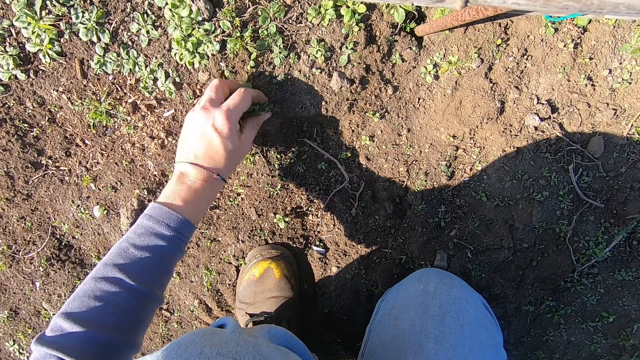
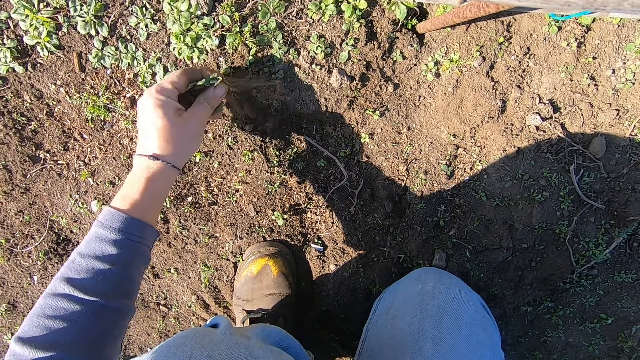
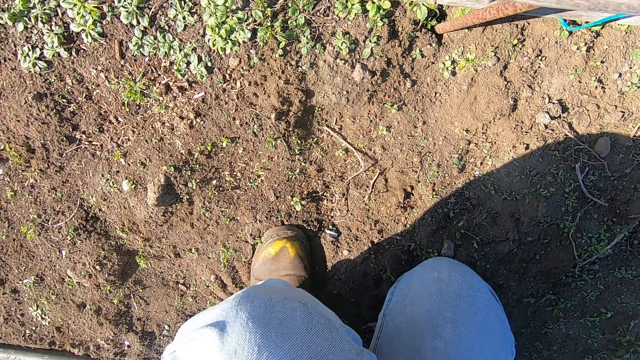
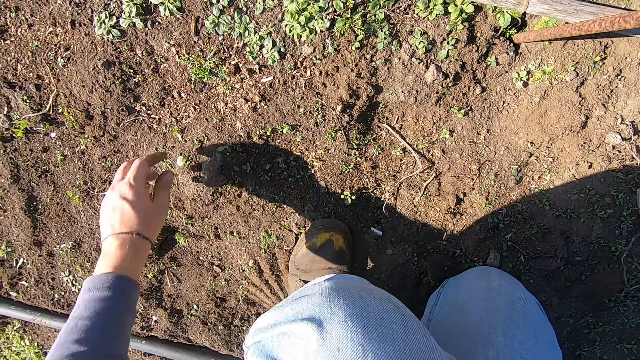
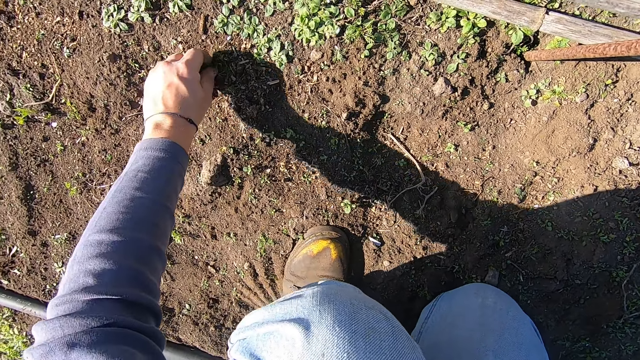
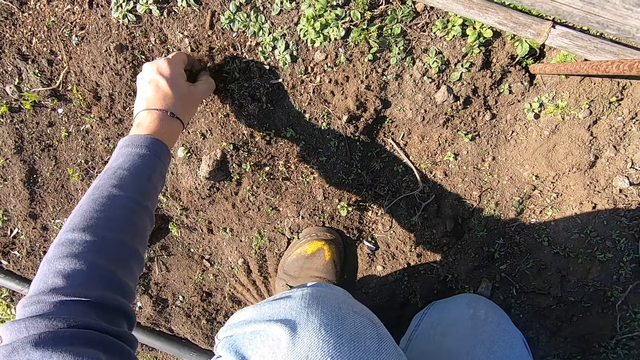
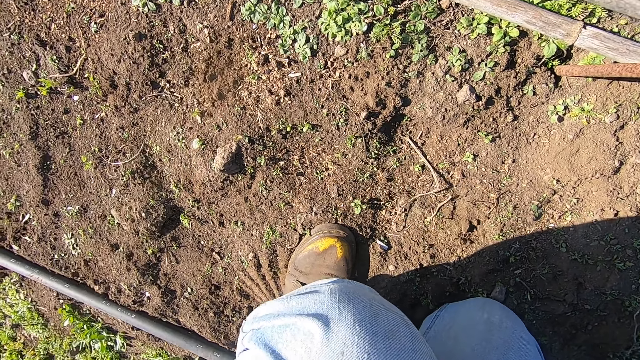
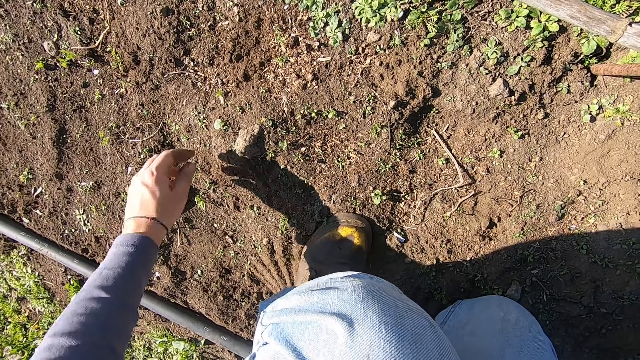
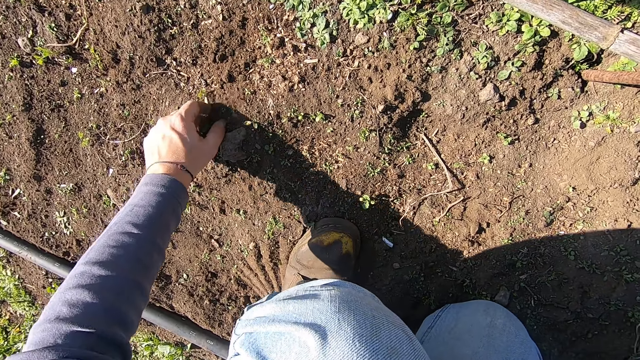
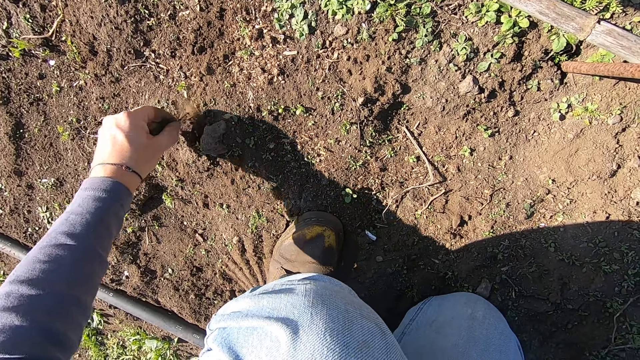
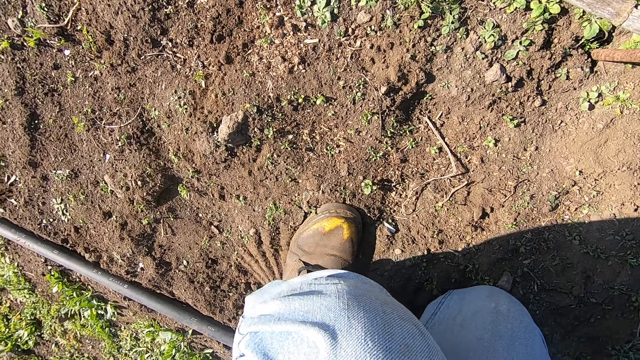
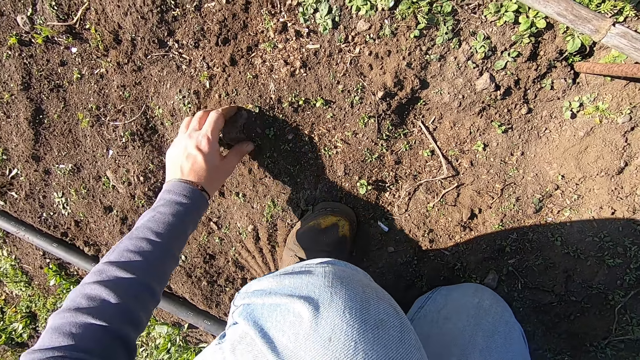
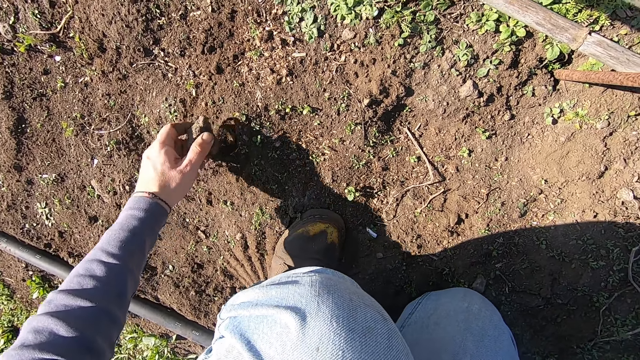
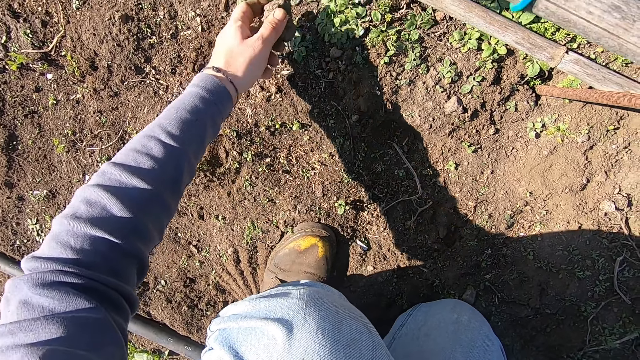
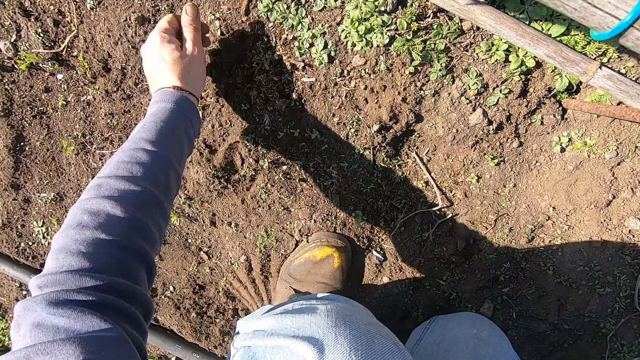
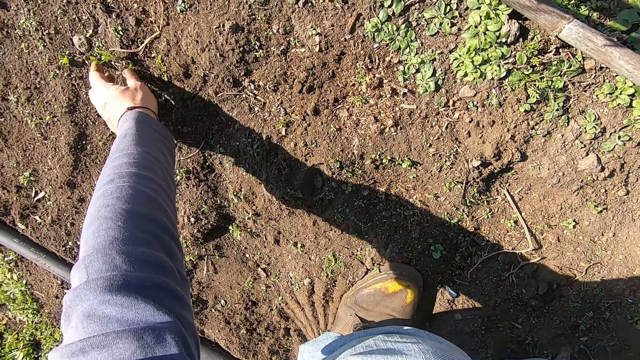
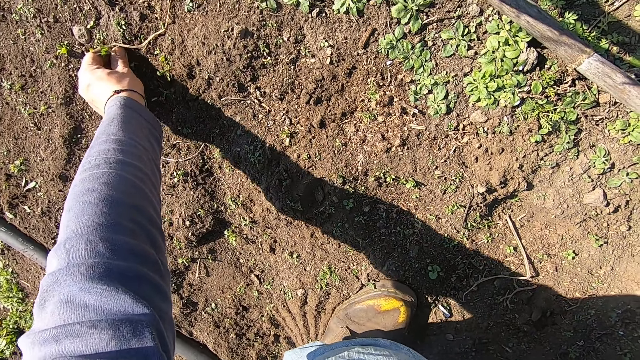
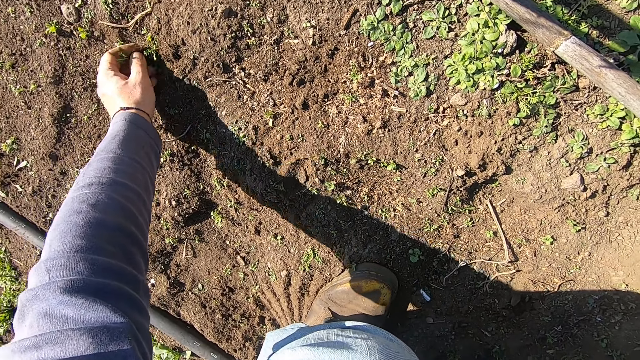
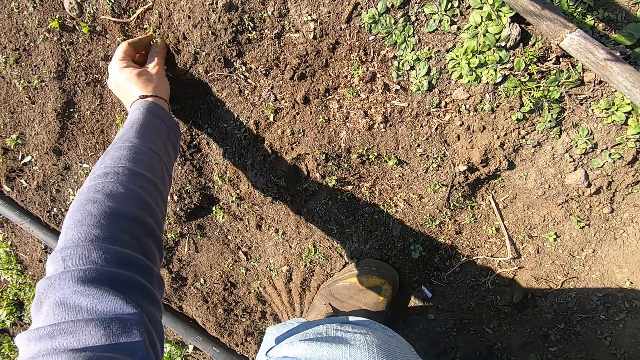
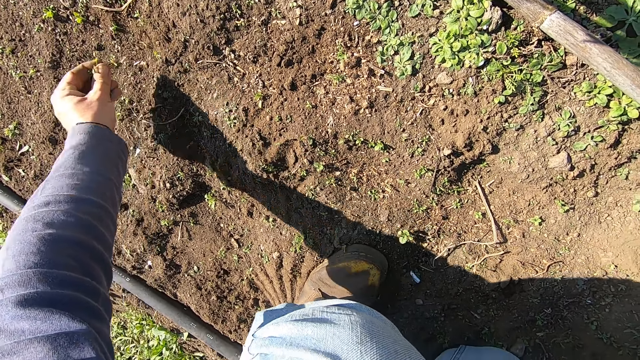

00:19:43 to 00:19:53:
The camera wearer throws away a plant. He uproots a plant with a hand. He throws away the weed. He uproots the weed on the ground with his left hand. He throws away the weed. He uproots the weed on the ground with his left hand. He throws away the weed. He picks up a stone on the ground with his left hand. He throws away the stone. He uproots the weeds on the ground with his left hand. He throws away the weeds.

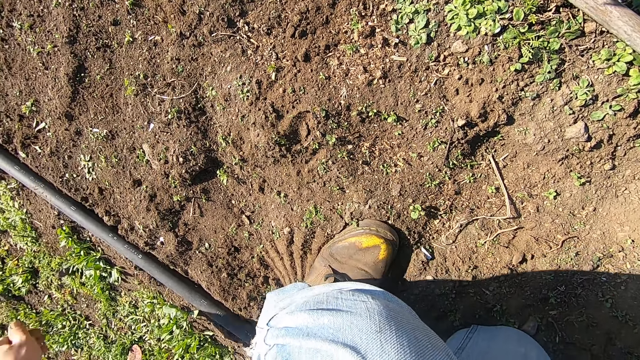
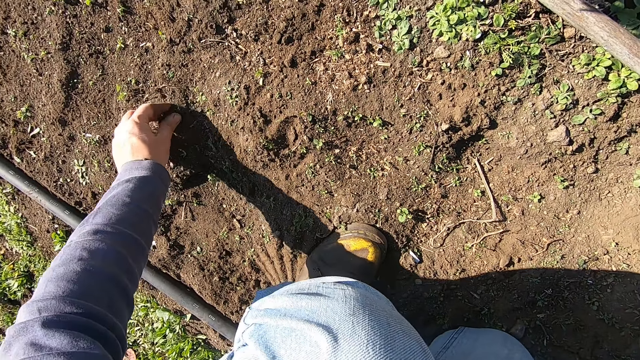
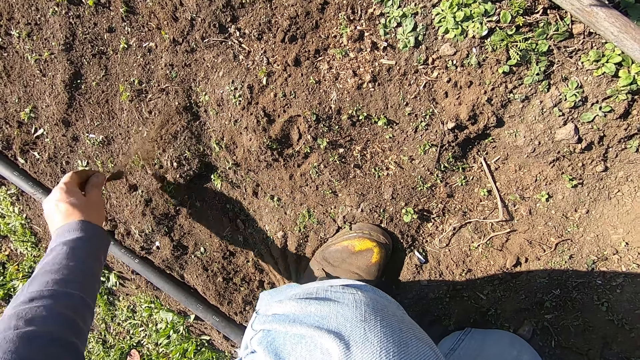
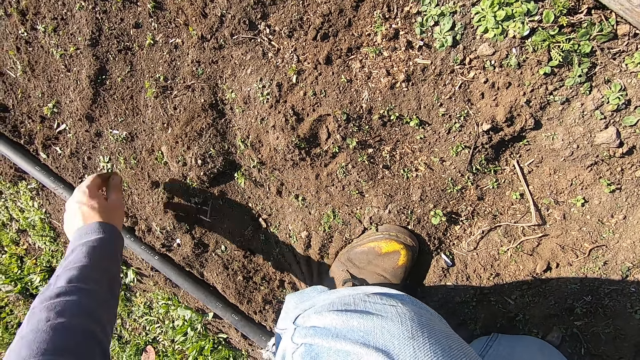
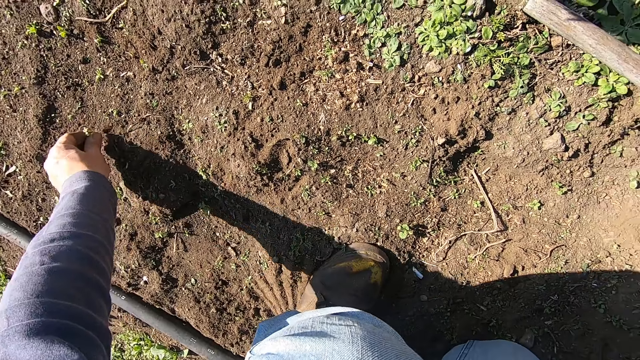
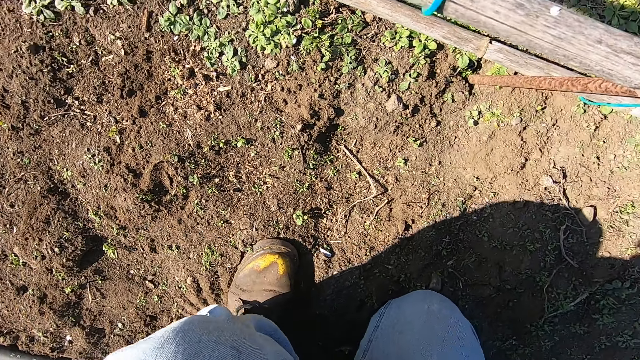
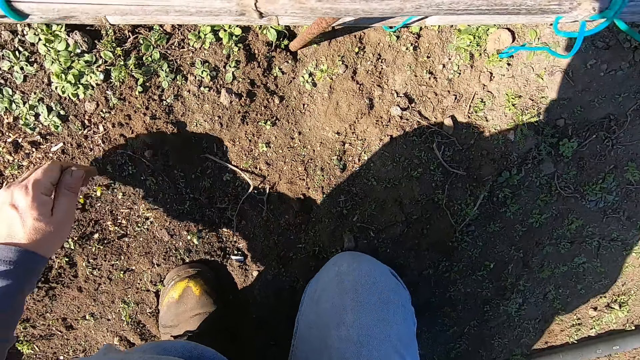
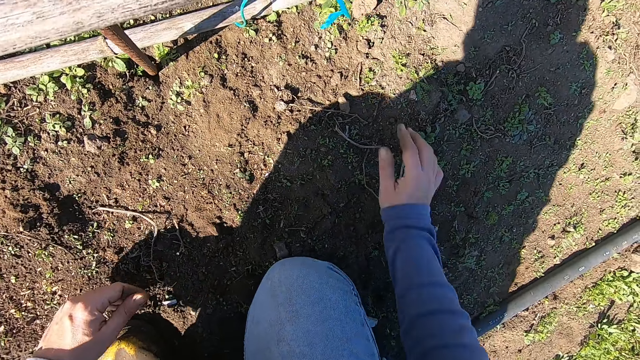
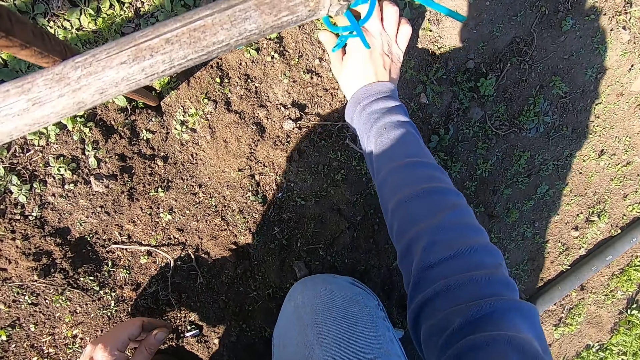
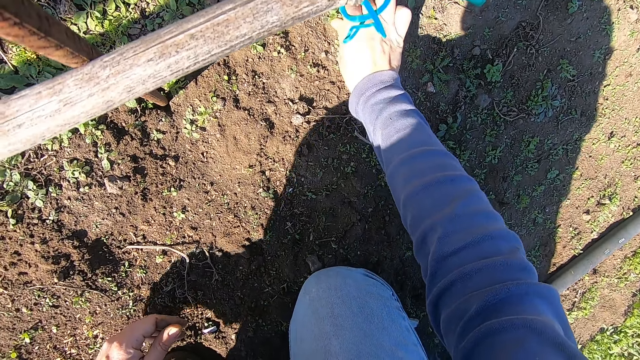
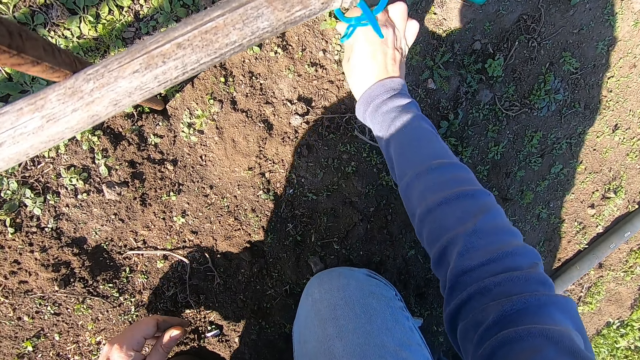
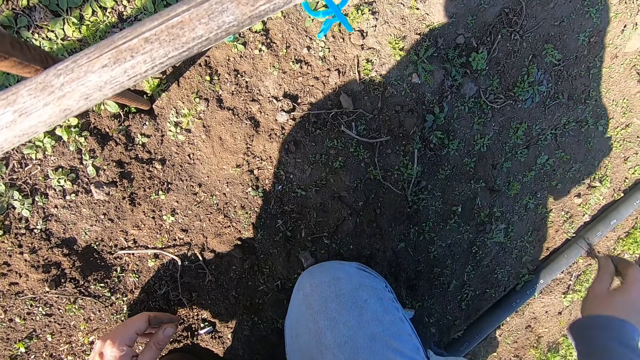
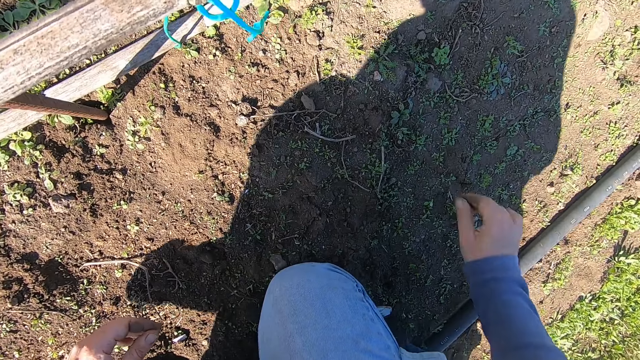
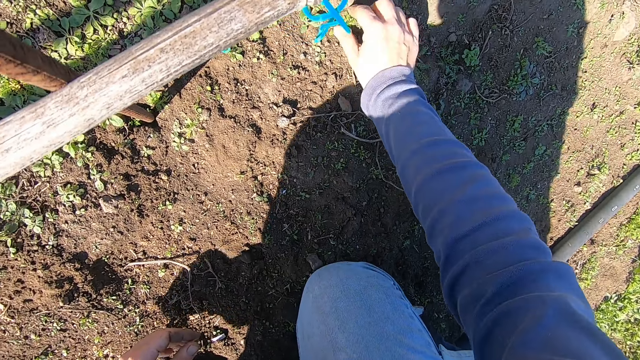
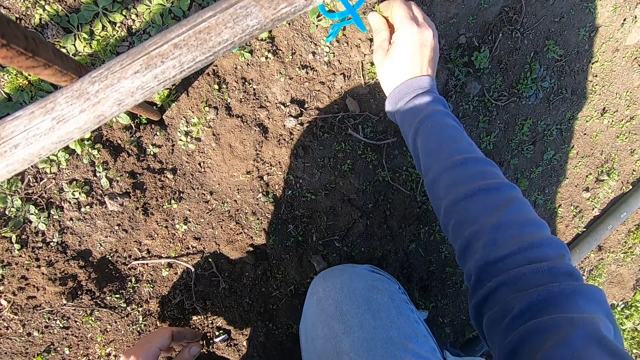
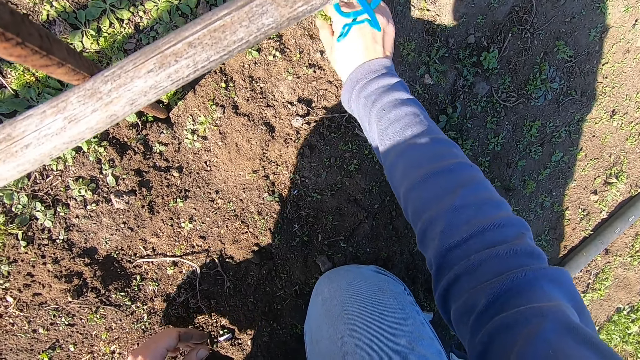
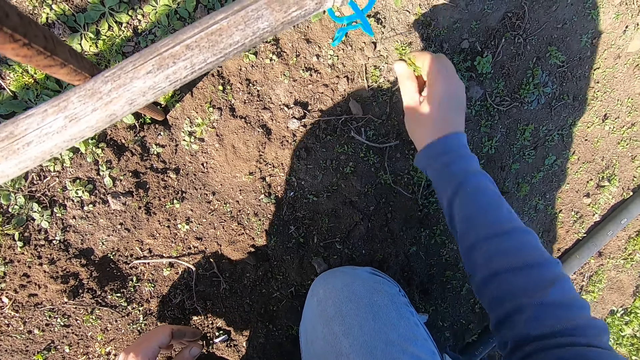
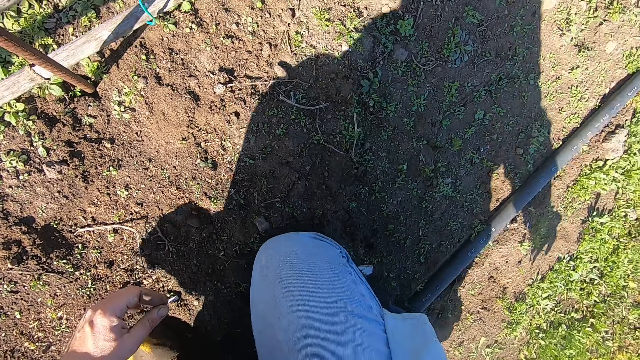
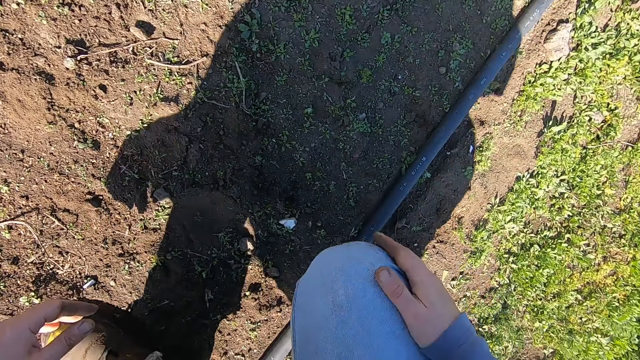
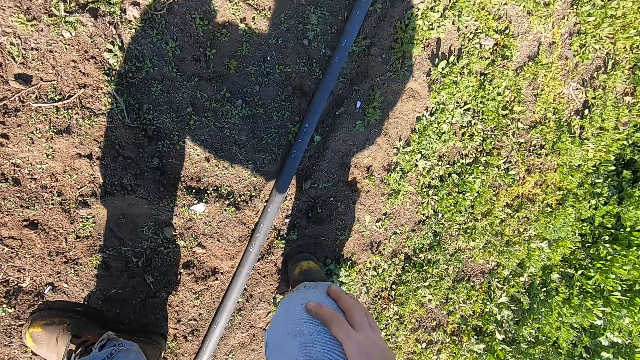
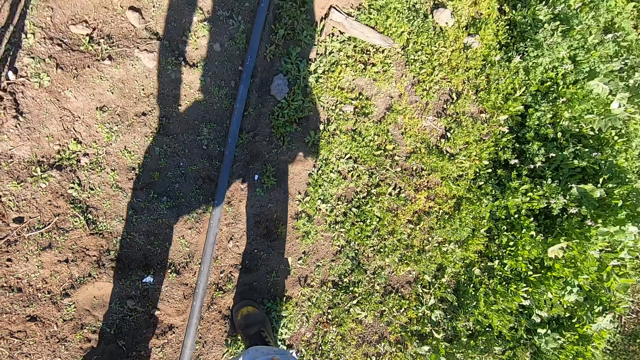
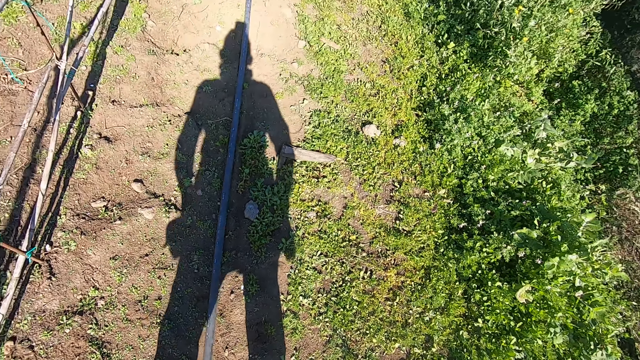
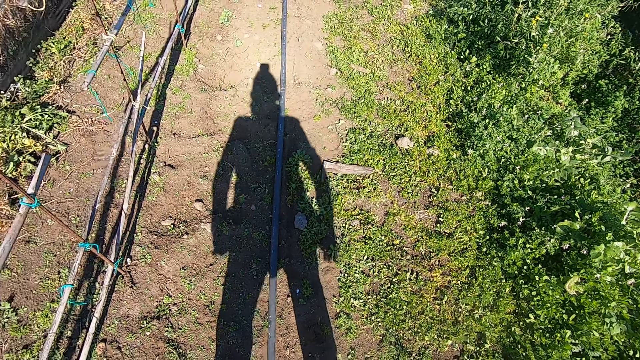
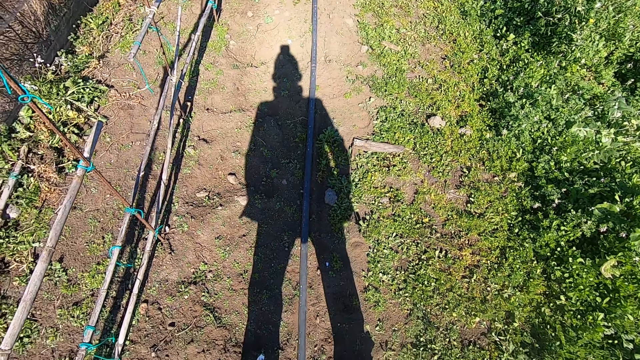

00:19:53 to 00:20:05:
The camera wearer uproots the weed on the ground with his left hand. He throws away the weed. He uproots the weed on the ground with his left hand. He throws away the weed. He uproots the weed on the ground with his right hand. He throws away the weed. He uproots the weeds on the ground with his right hand. He throws away the weeds. He stands up from the ground.
